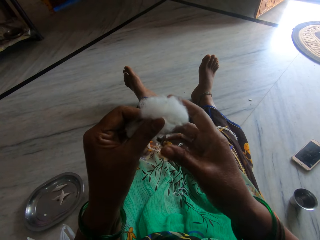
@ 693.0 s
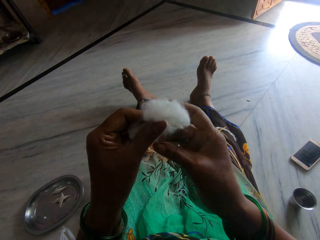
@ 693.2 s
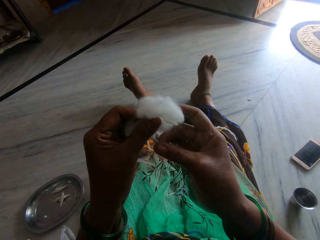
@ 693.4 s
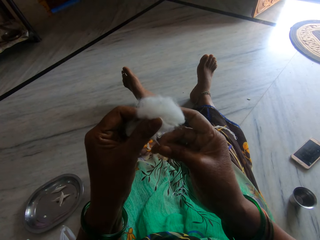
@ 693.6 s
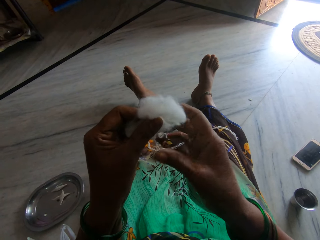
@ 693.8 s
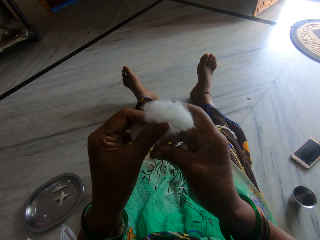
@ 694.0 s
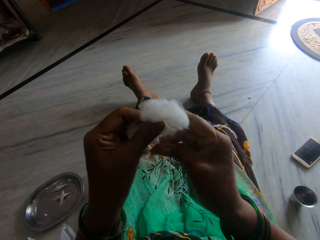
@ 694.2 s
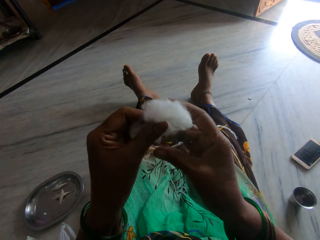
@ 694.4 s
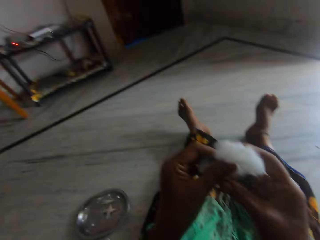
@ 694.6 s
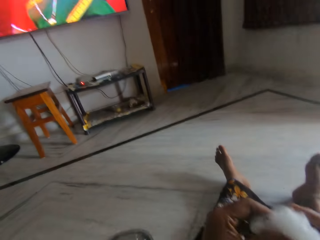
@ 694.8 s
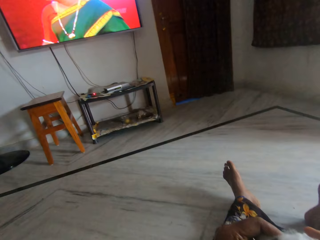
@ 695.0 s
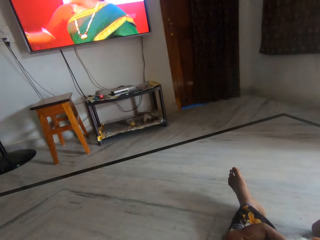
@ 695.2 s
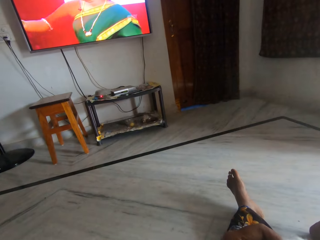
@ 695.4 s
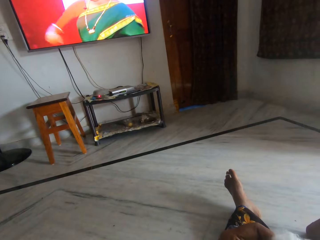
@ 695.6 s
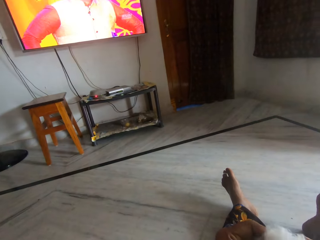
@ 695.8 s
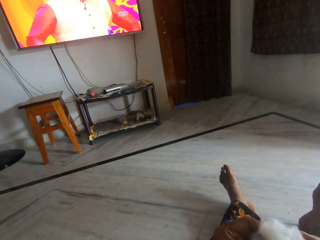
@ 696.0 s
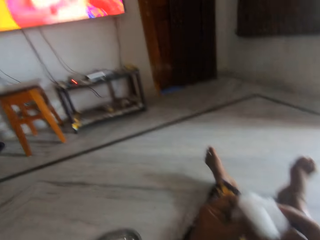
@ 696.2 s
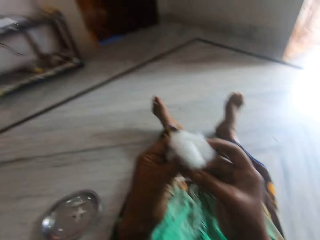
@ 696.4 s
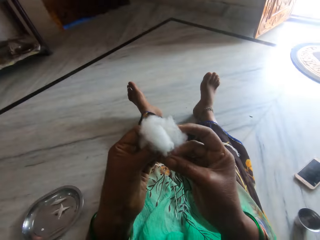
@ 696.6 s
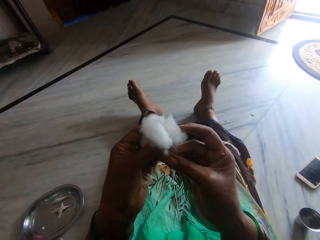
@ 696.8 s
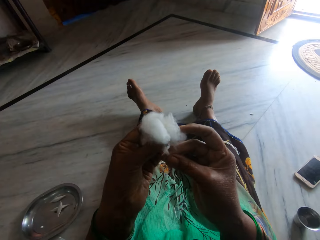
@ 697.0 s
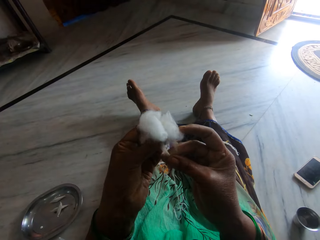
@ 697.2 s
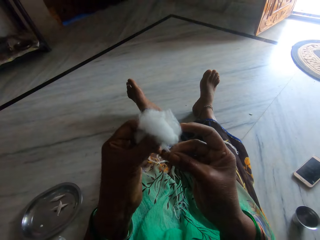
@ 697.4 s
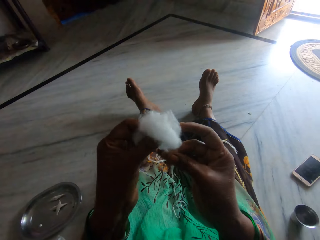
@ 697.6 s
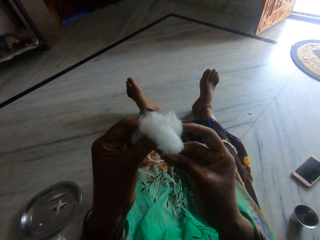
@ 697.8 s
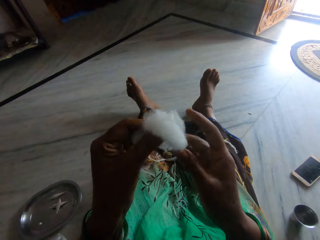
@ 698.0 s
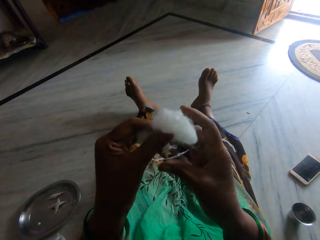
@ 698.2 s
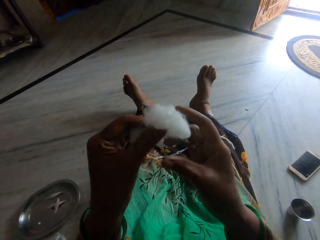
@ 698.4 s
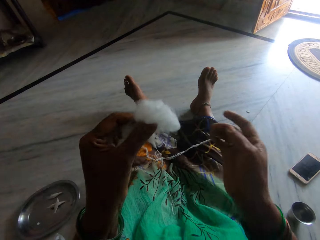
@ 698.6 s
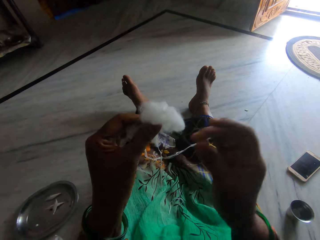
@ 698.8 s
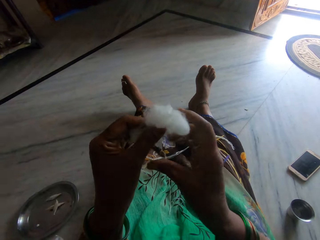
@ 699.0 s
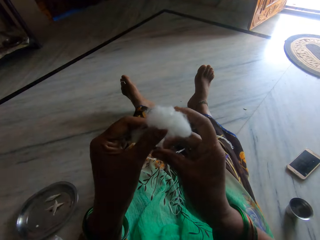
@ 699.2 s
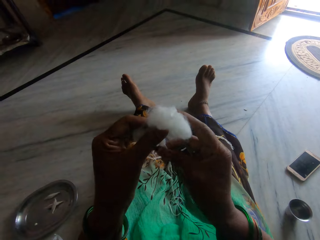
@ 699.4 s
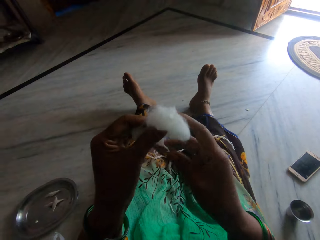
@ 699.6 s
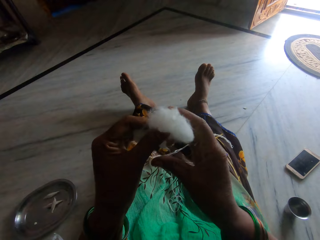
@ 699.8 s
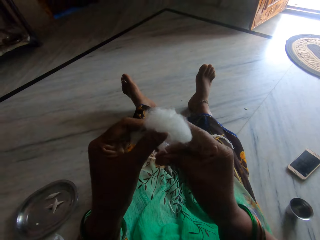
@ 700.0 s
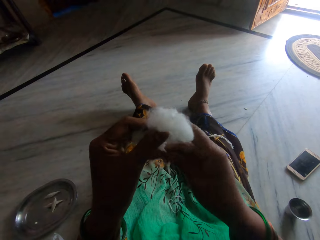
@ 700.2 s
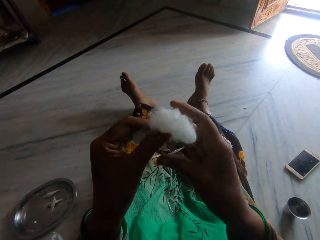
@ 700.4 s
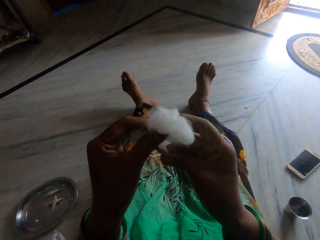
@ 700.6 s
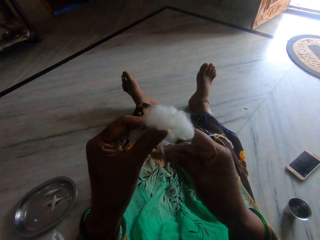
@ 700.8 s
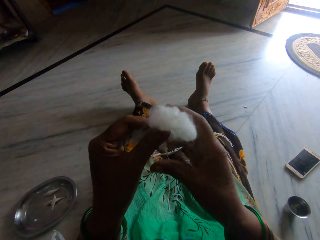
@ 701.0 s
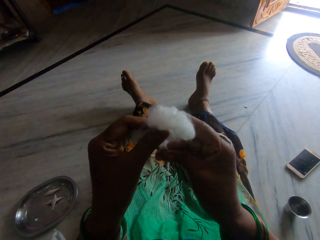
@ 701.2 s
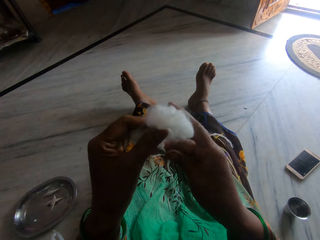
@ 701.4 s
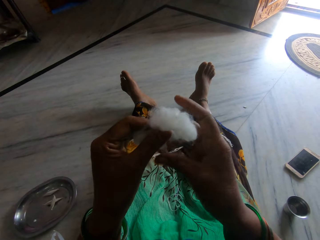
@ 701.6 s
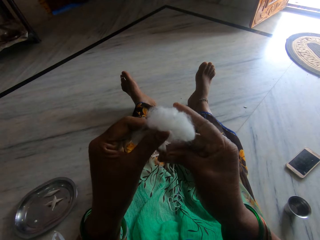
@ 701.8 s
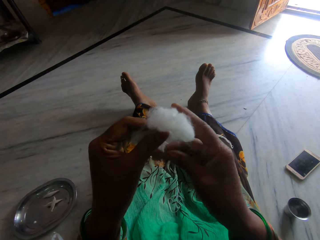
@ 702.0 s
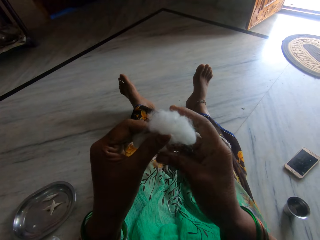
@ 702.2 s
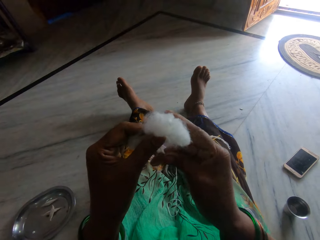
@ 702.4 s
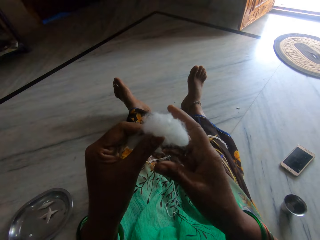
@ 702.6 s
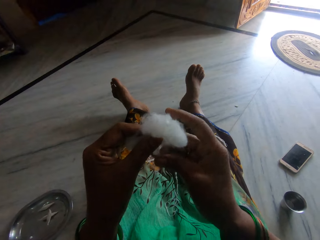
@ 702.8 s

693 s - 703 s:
The camera wearer looks at the television. They roll the cotton ball.

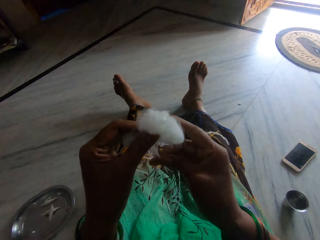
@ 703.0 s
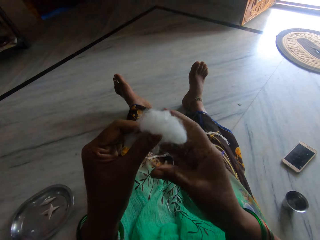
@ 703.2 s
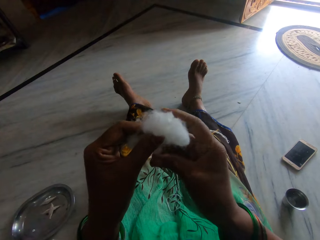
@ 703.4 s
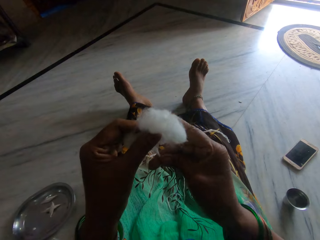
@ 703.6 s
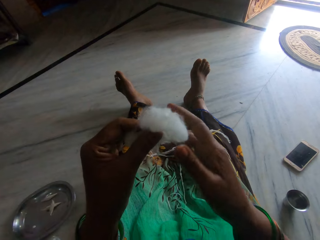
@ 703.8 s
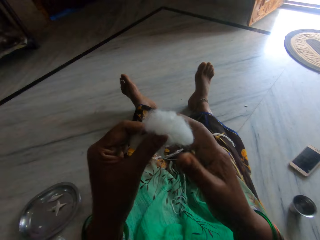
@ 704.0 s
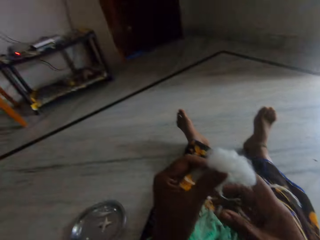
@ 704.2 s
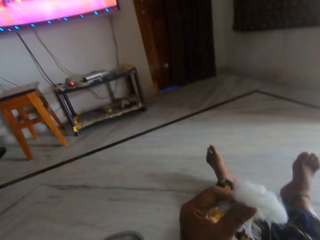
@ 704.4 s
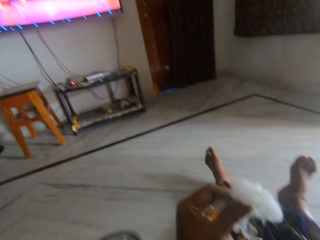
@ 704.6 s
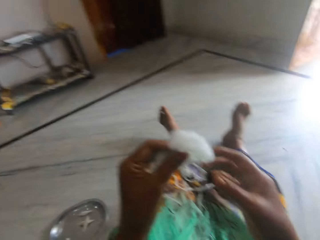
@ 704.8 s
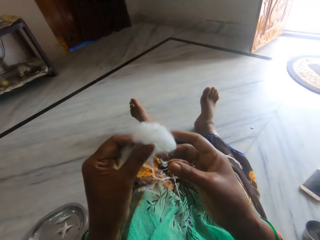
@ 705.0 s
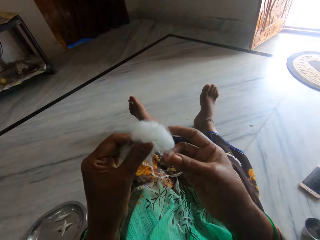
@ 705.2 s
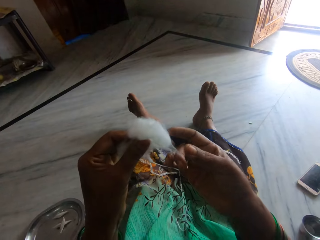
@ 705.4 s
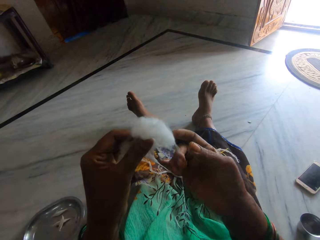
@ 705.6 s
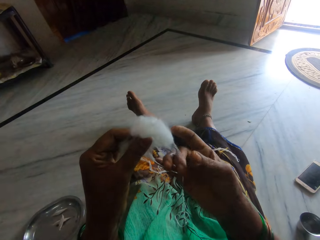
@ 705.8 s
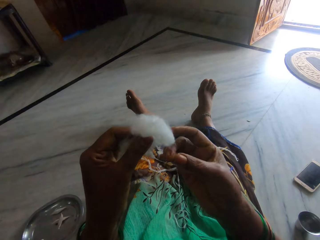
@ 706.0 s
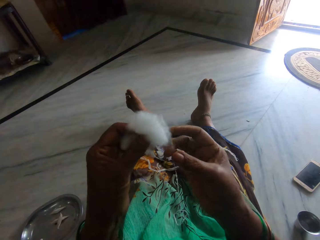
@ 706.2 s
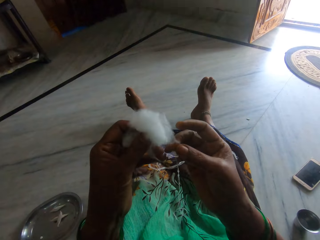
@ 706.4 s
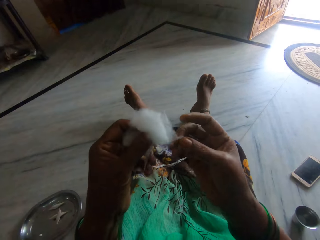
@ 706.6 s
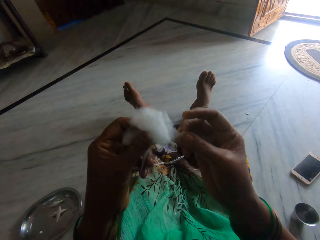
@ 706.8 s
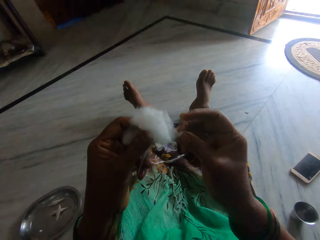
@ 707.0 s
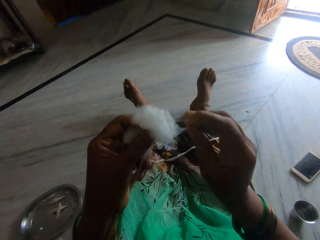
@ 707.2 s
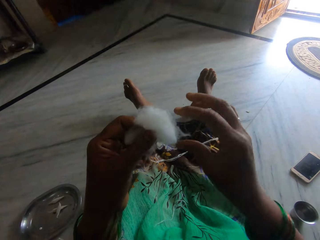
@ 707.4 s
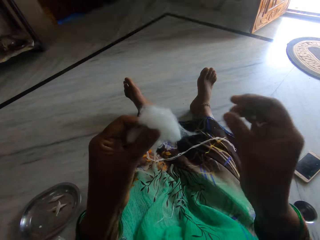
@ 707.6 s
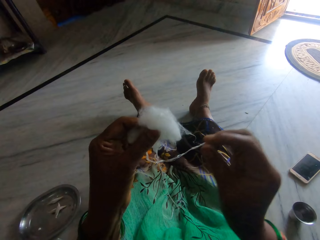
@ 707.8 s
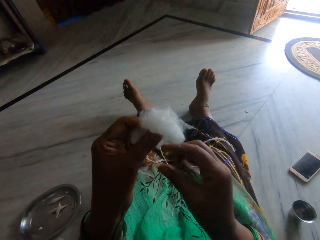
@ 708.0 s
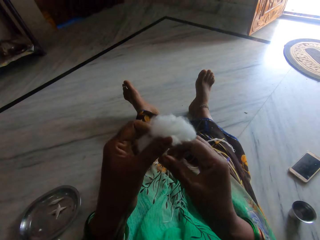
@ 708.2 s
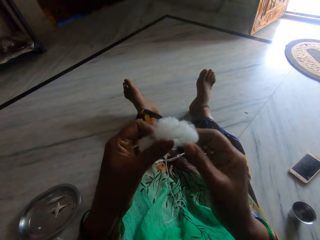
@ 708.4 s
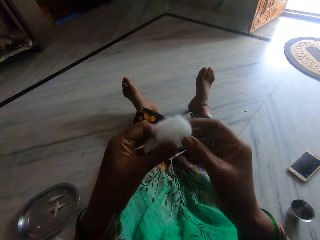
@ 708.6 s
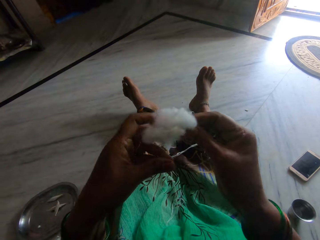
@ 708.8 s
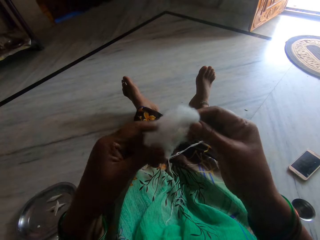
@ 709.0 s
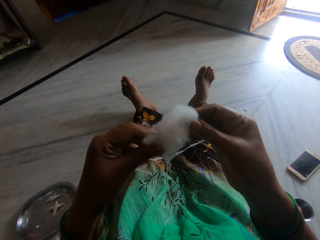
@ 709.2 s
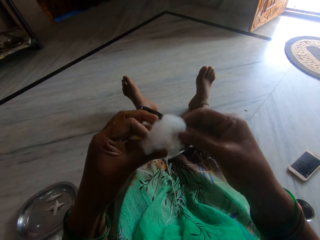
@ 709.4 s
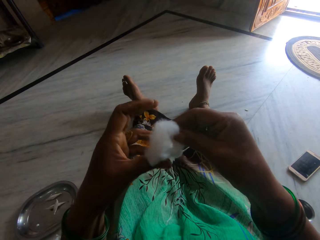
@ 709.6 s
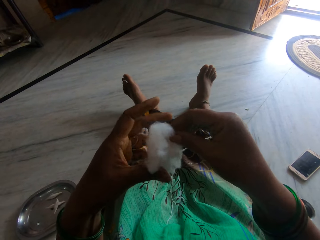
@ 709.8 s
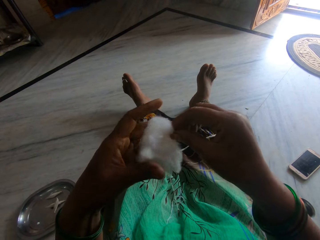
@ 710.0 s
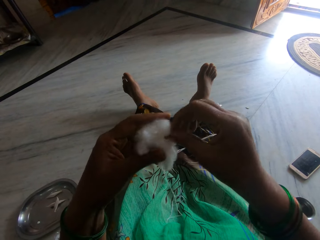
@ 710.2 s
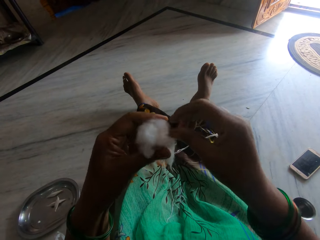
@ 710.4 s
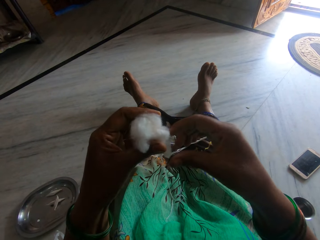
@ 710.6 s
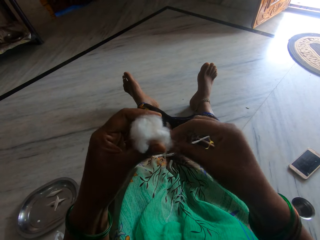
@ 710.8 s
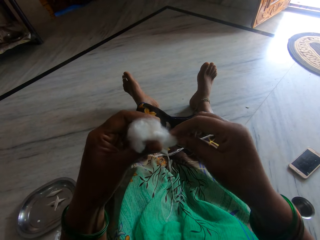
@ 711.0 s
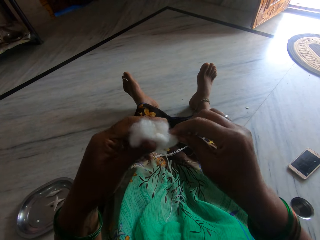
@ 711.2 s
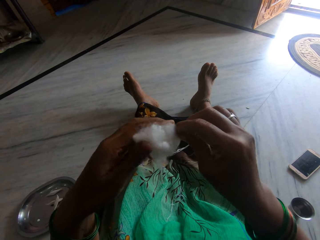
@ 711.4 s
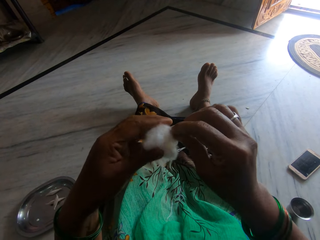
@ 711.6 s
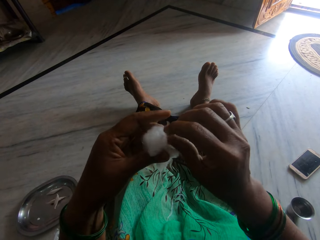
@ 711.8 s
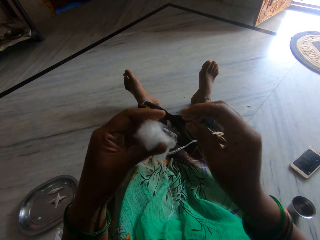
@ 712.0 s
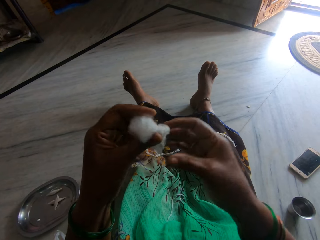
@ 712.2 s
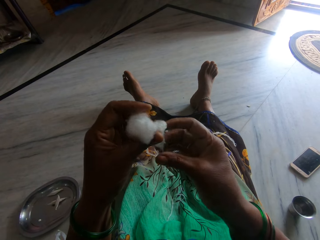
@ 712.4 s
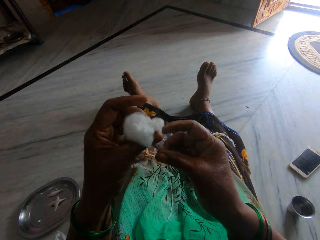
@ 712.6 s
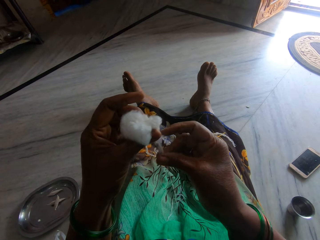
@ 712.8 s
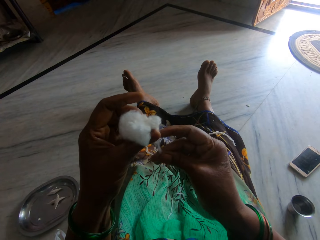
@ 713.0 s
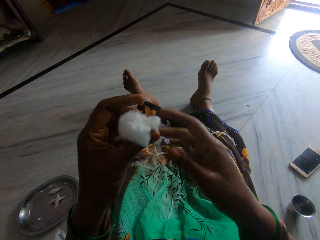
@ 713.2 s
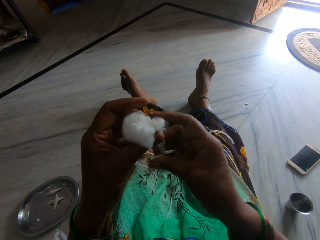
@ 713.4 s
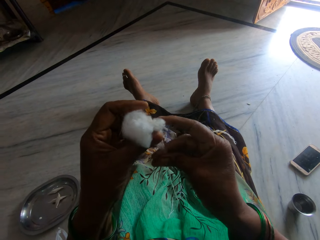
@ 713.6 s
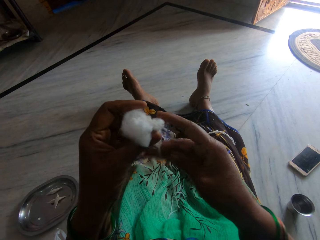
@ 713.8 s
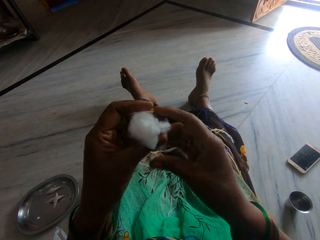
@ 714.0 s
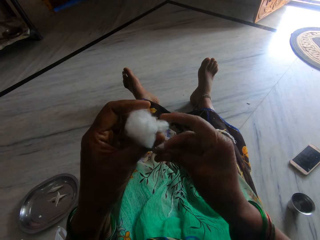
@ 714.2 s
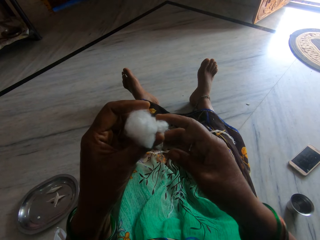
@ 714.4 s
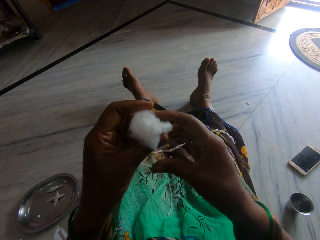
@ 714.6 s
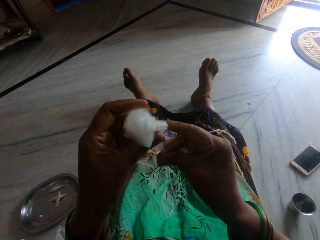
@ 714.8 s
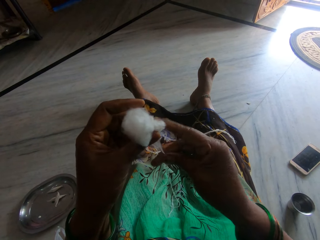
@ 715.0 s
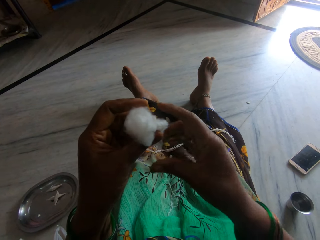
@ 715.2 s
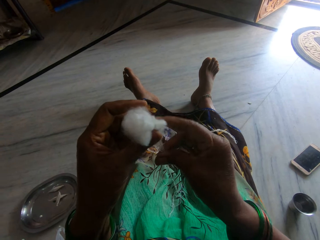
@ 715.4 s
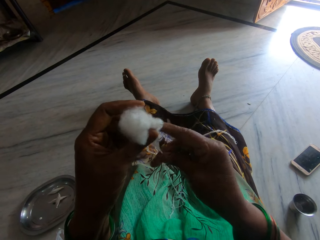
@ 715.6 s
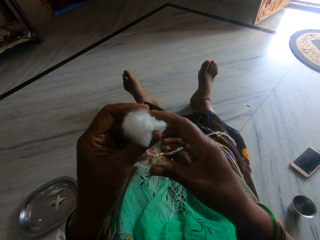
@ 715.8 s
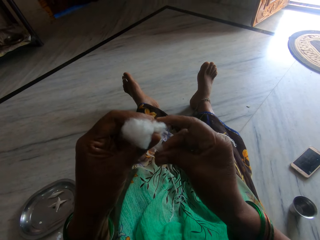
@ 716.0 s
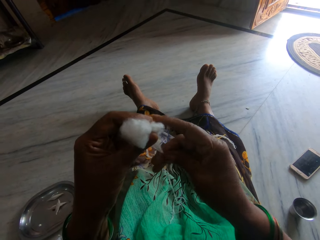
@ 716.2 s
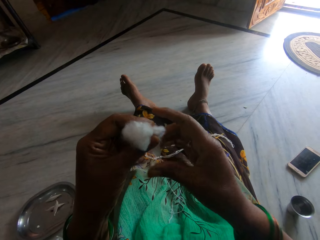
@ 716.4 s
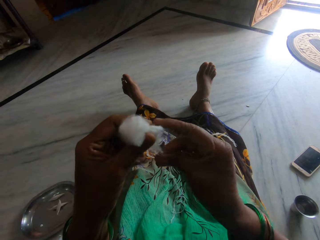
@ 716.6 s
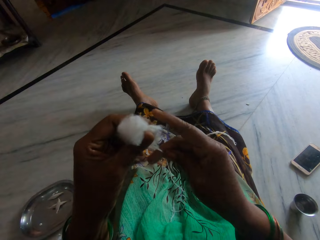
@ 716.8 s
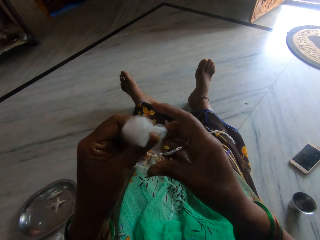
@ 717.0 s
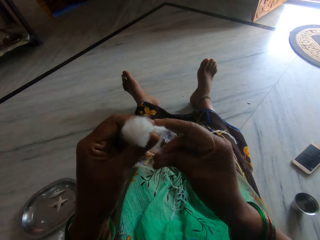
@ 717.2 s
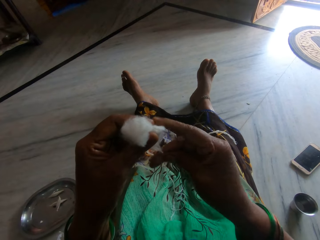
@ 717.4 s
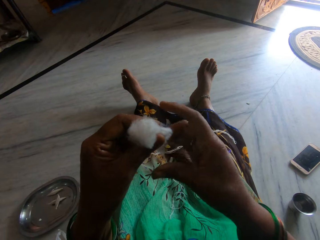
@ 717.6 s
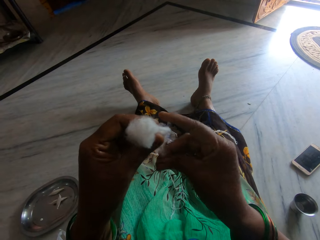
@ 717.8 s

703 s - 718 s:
The camera wearer adjusts the cotton. She turns the cotton ball in her hands. She spins the cotton into thread. She rolls the cotton ball.
